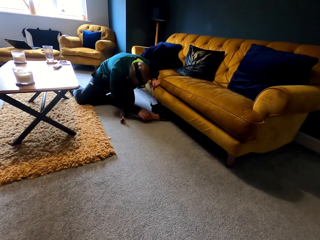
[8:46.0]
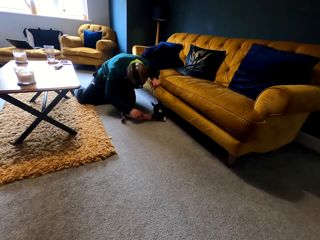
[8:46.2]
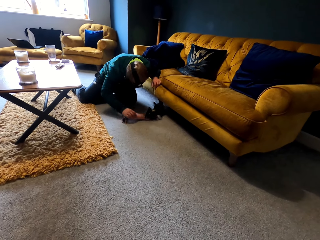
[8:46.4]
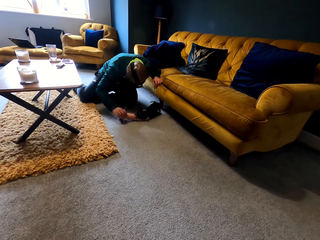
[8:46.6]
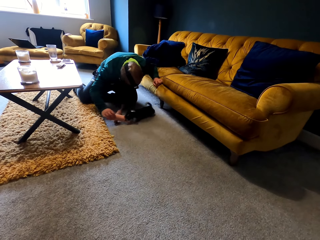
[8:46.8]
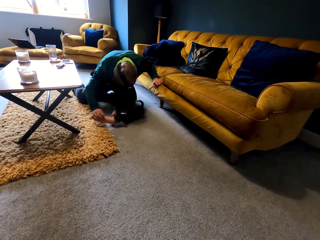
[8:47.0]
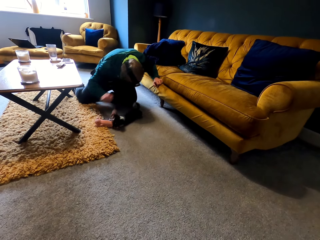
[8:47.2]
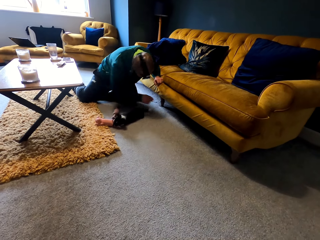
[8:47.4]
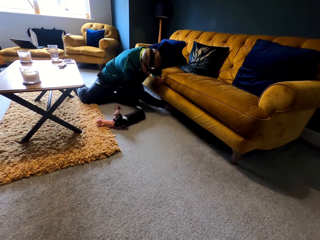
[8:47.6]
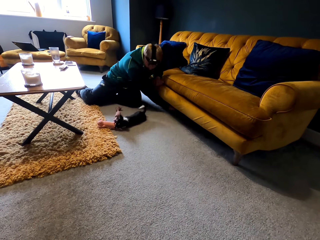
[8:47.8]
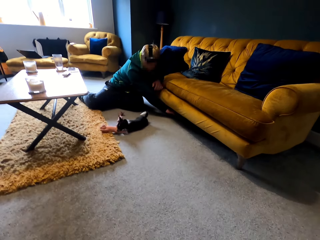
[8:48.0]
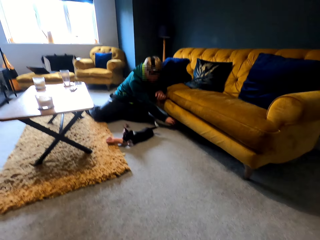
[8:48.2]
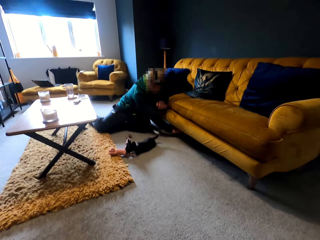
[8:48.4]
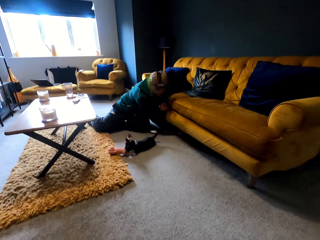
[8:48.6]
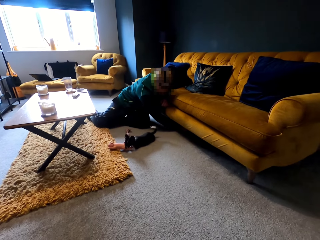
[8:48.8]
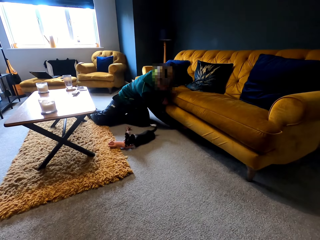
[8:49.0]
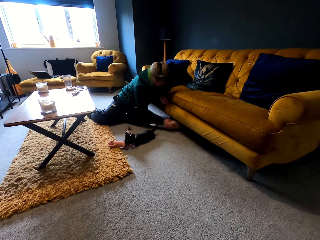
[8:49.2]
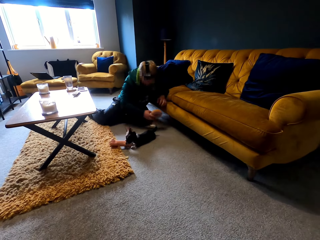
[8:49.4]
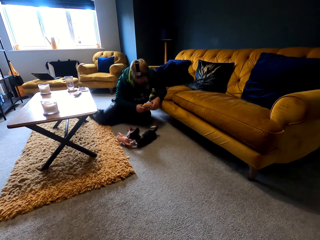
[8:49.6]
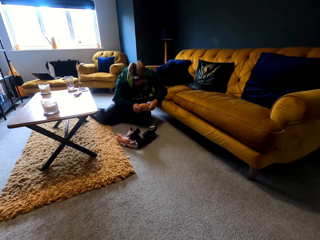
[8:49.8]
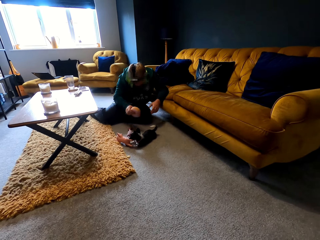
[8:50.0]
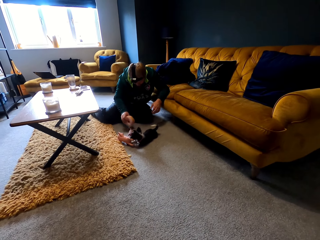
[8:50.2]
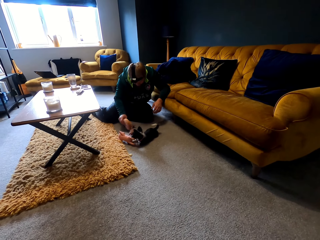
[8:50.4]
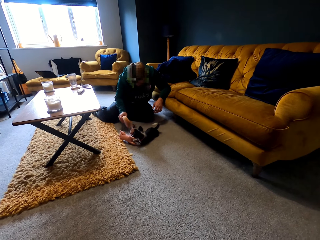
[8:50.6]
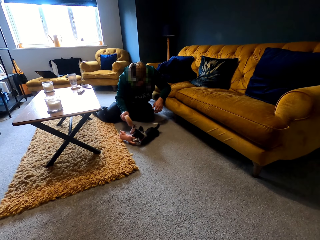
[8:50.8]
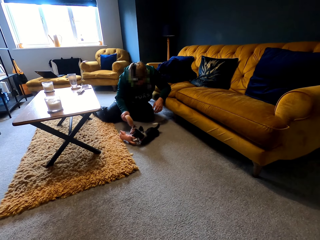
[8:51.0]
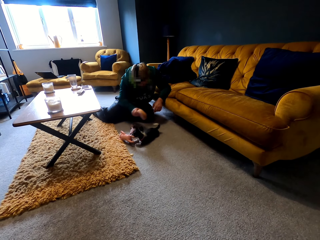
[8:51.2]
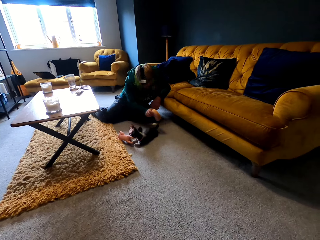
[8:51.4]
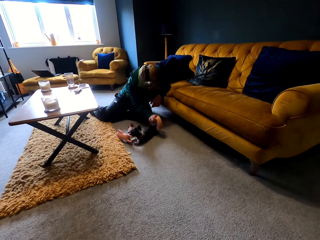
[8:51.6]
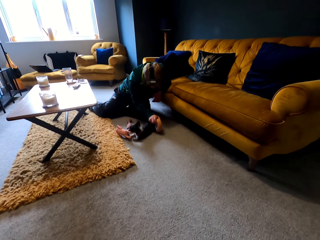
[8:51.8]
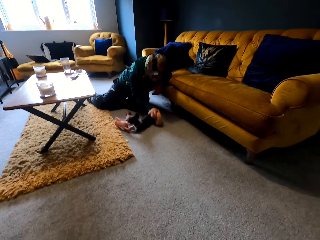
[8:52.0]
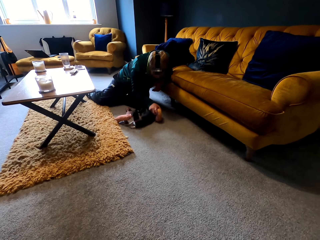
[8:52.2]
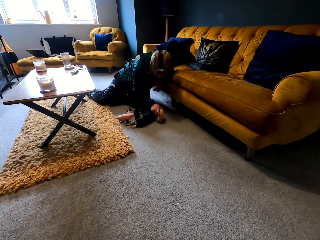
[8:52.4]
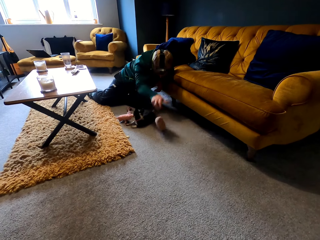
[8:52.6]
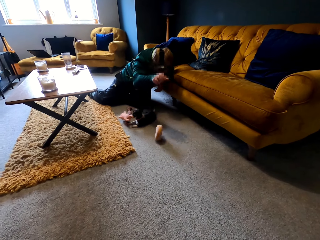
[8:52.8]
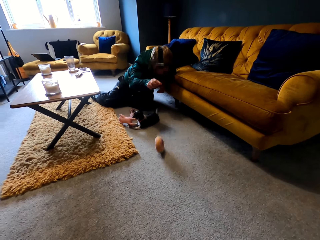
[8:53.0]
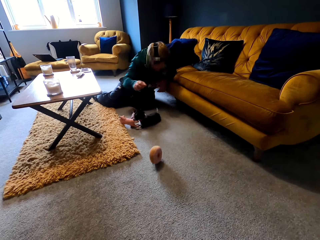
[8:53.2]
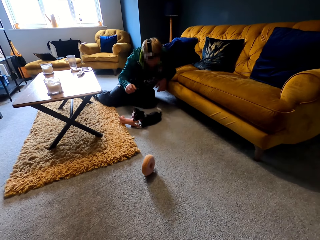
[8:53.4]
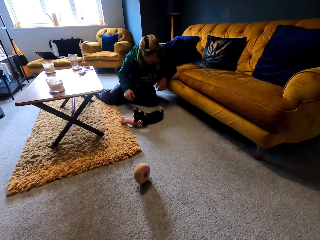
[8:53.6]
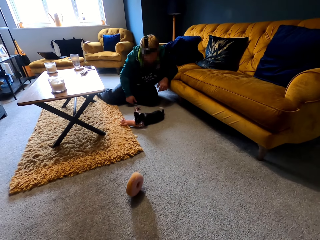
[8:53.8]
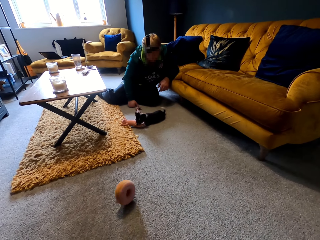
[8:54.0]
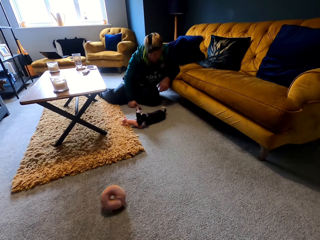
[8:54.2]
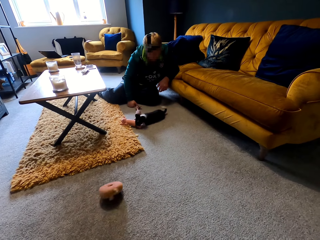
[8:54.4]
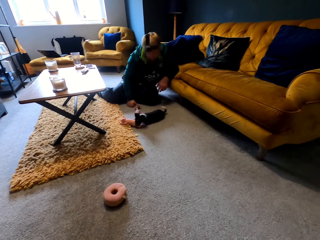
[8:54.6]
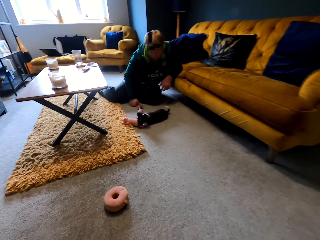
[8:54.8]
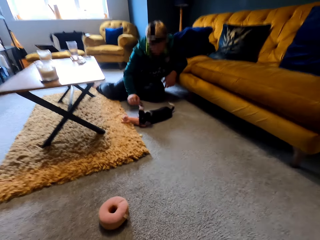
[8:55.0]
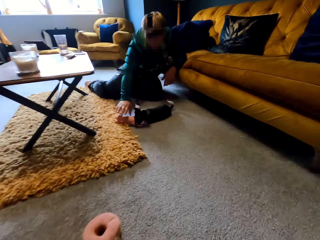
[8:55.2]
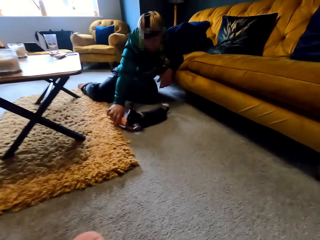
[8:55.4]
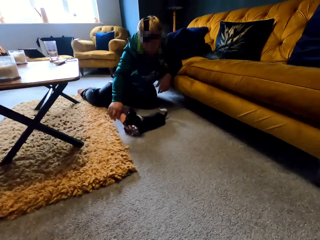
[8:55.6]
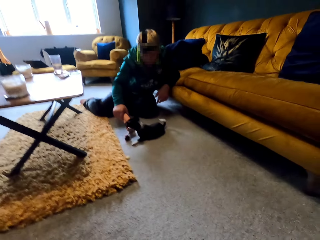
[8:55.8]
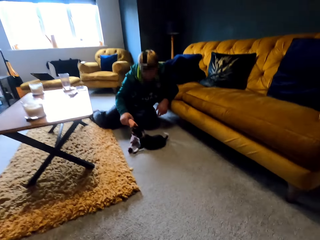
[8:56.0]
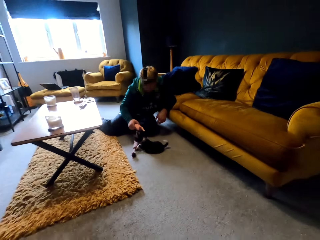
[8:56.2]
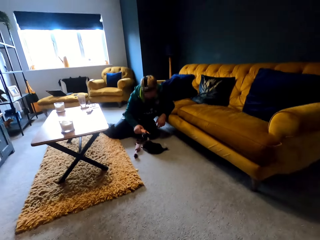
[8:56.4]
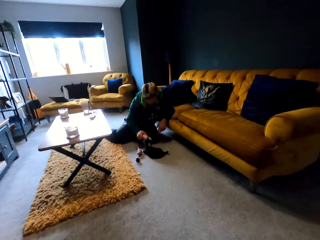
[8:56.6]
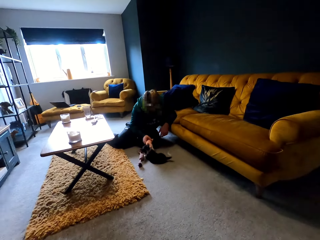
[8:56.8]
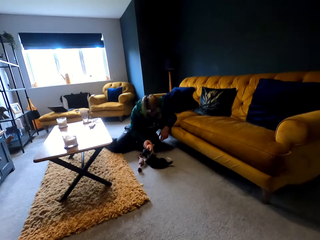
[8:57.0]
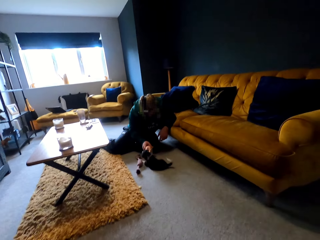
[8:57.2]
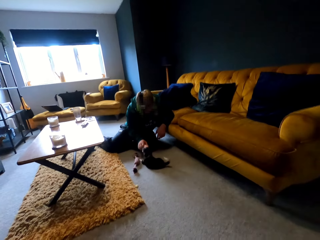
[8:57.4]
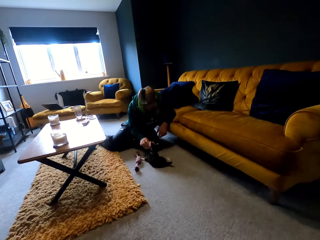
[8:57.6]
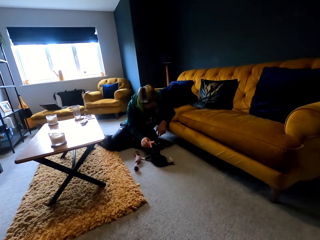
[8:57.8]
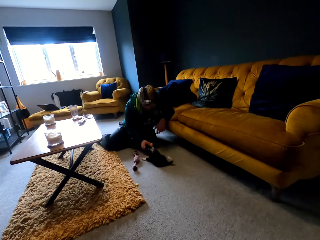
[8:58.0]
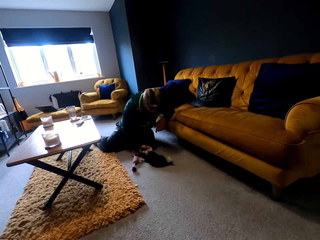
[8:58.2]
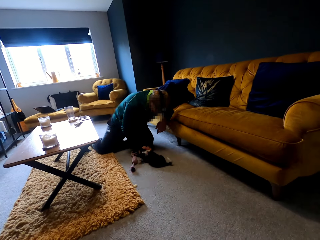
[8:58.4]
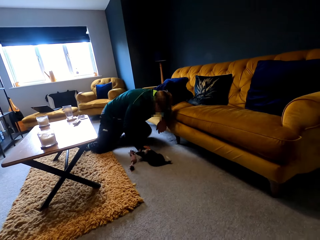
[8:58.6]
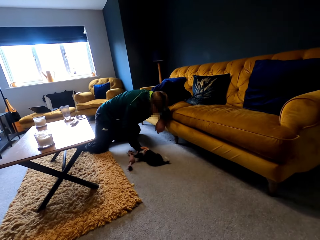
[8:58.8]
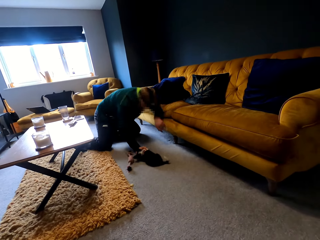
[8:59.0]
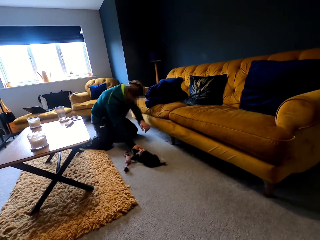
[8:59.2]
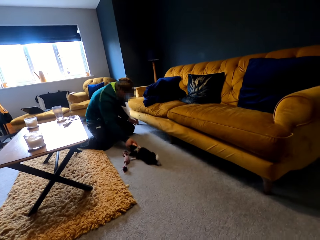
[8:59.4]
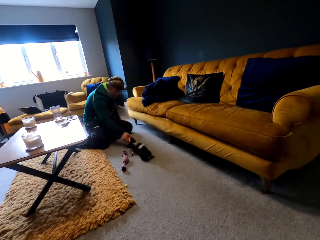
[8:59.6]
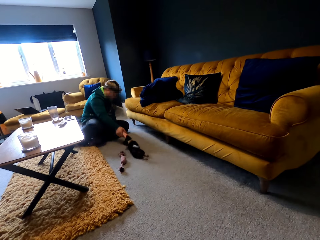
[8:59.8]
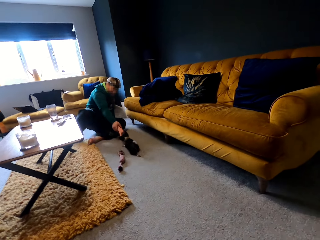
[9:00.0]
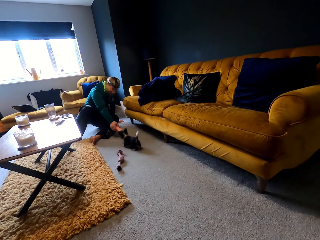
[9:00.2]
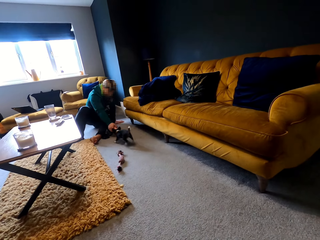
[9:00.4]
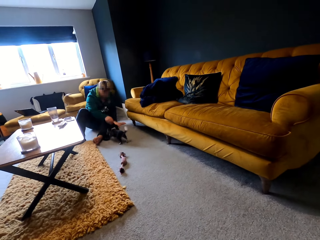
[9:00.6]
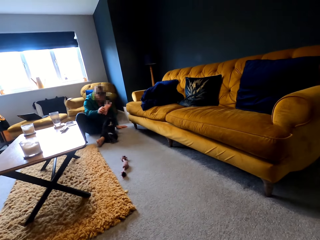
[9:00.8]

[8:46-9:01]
A man pulls the toy from the dog. He picks up the toy under the couch and throws the toy on the floor. The camera wearer talks. The man pulls the doll from the dog.

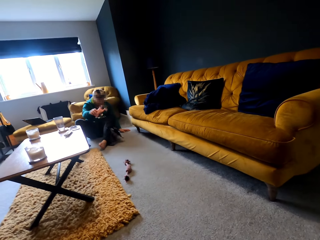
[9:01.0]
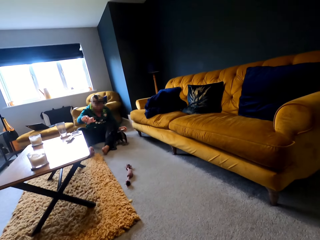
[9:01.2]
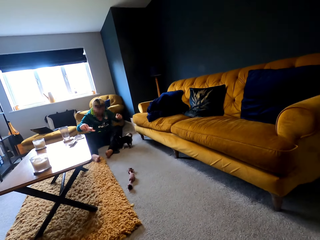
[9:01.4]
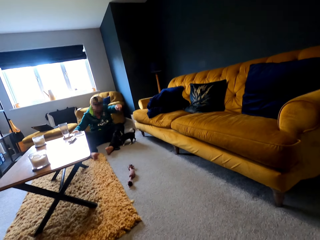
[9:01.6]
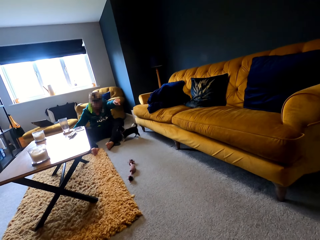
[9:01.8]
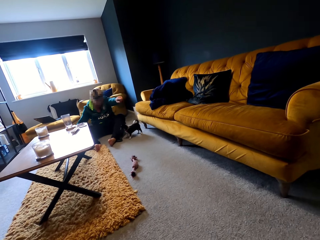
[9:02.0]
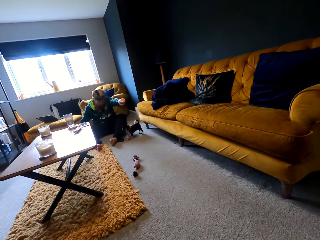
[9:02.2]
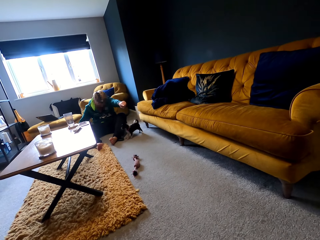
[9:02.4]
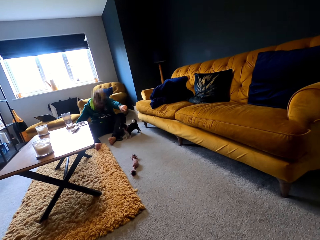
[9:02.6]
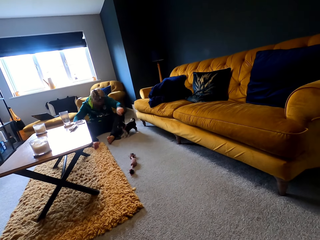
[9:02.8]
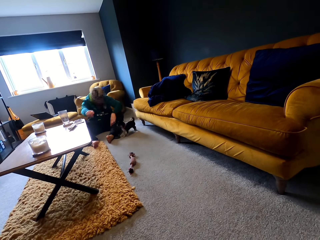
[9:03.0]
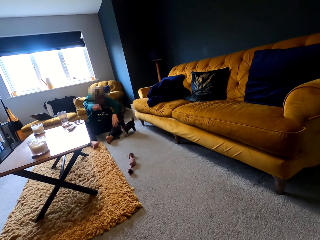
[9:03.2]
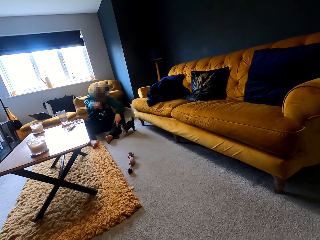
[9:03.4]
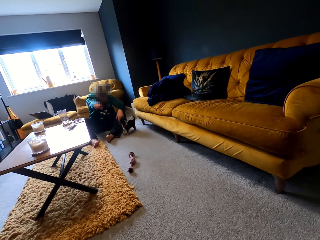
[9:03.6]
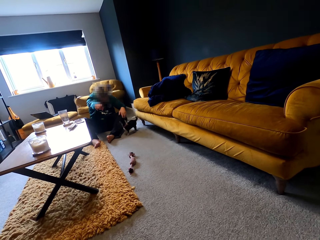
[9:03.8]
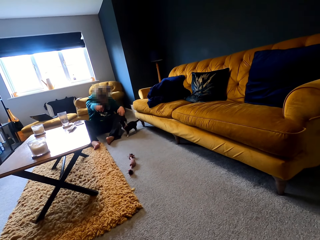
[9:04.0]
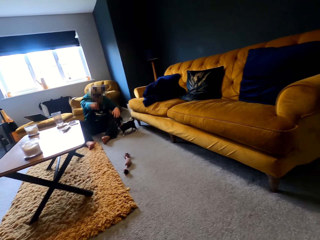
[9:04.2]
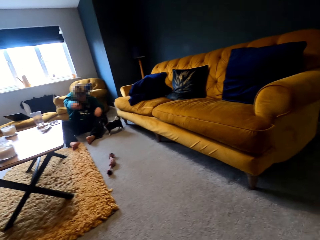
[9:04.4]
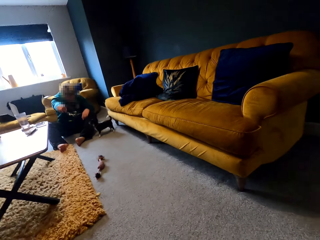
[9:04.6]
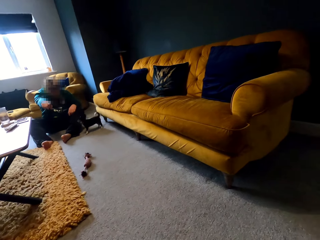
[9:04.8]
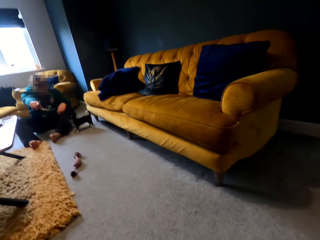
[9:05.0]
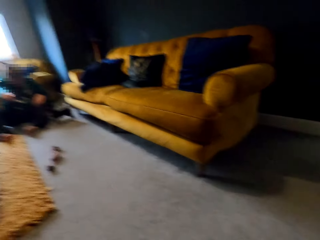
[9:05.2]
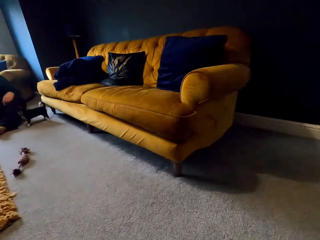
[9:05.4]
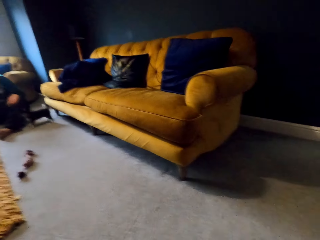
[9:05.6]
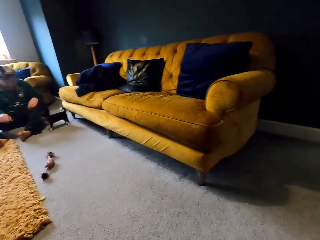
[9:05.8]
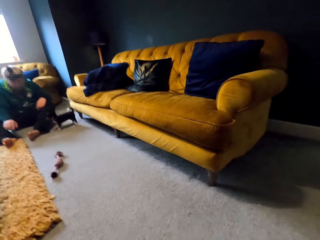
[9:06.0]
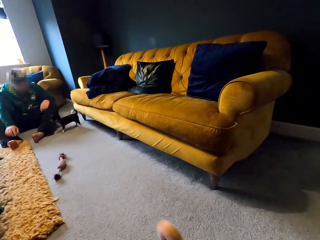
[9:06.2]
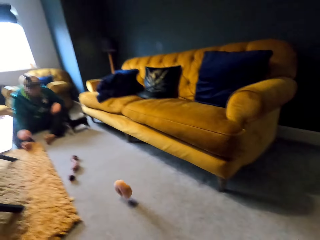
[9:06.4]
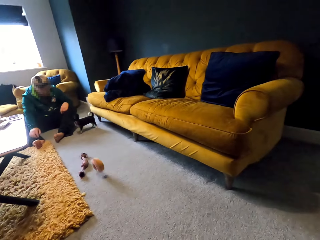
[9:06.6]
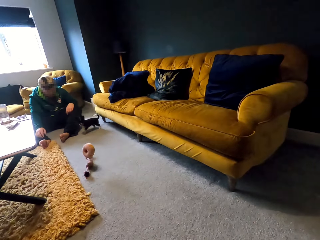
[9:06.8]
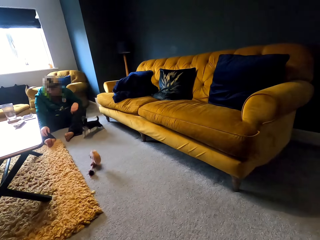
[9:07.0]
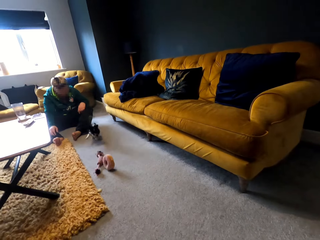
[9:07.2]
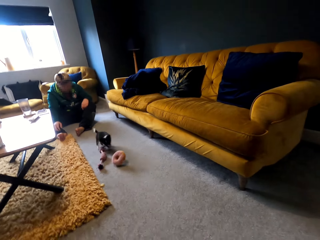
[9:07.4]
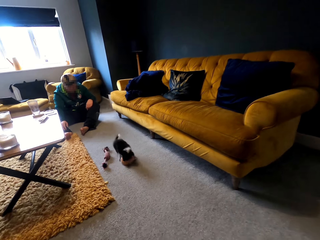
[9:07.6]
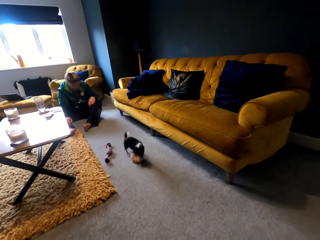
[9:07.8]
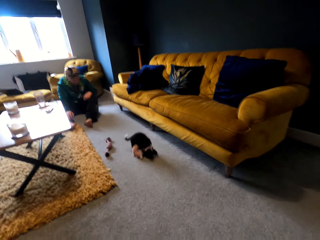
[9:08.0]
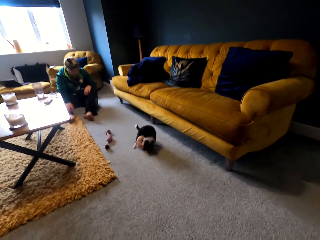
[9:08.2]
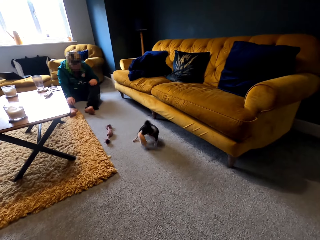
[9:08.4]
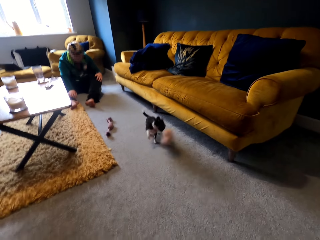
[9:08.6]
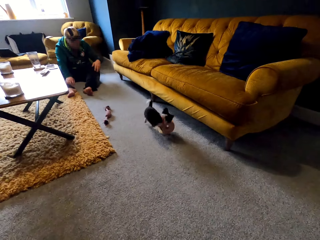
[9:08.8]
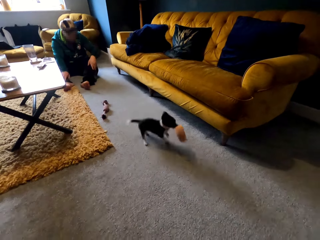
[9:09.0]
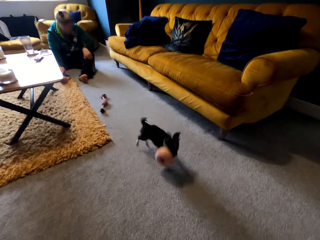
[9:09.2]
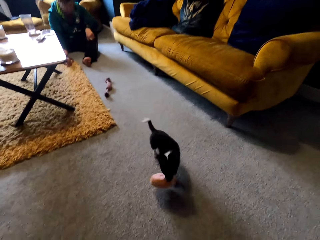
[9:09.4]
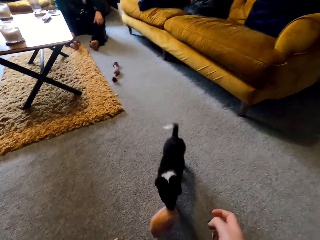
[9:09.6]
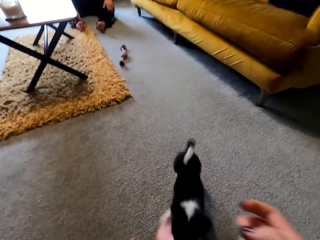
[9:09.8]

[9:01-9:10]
A man points to the camera wearer. The camera wearer throws the toy on the floor.
